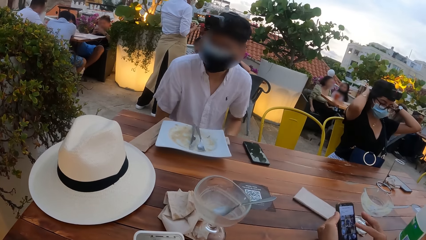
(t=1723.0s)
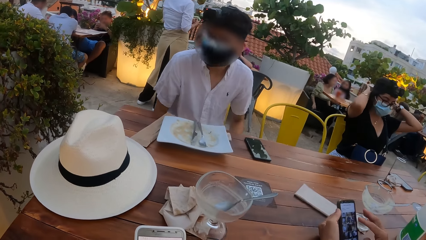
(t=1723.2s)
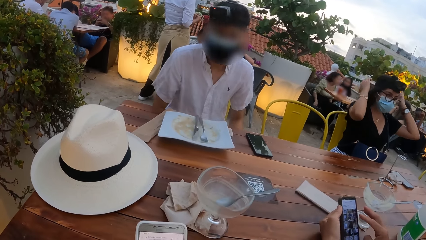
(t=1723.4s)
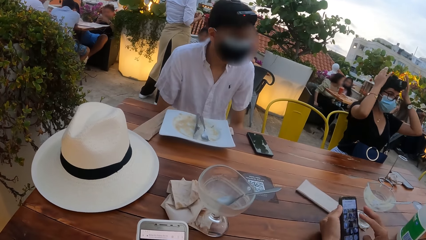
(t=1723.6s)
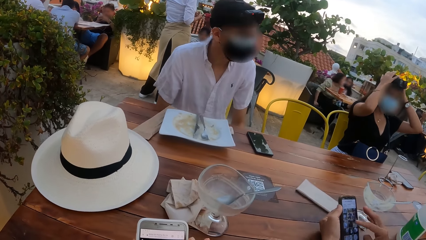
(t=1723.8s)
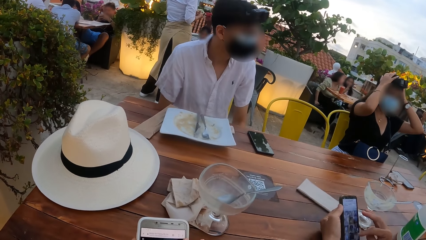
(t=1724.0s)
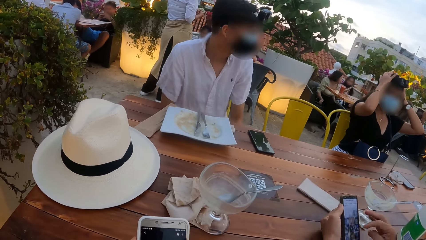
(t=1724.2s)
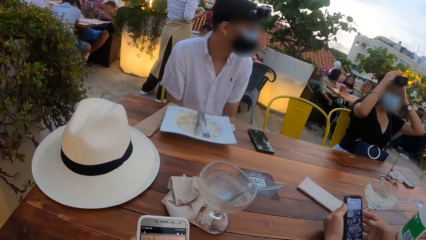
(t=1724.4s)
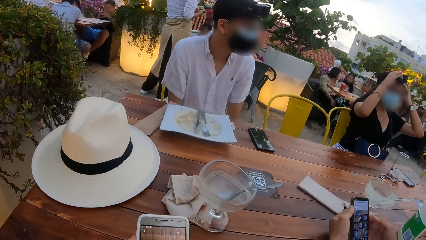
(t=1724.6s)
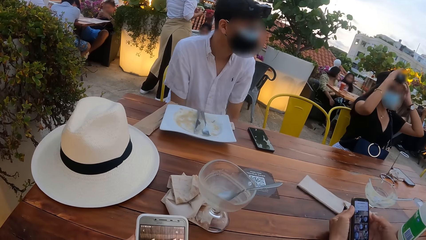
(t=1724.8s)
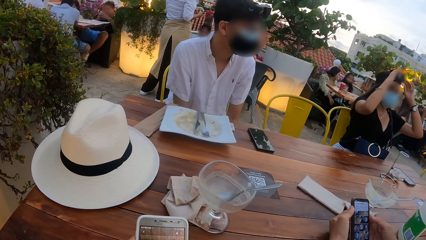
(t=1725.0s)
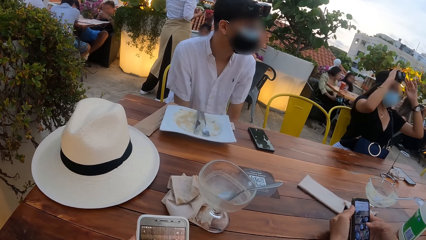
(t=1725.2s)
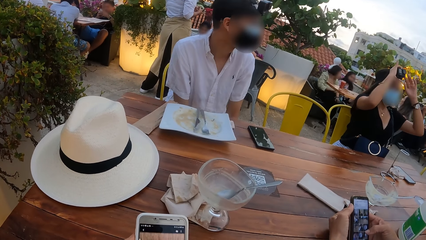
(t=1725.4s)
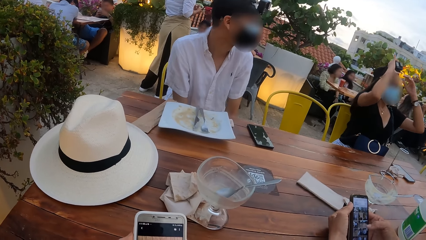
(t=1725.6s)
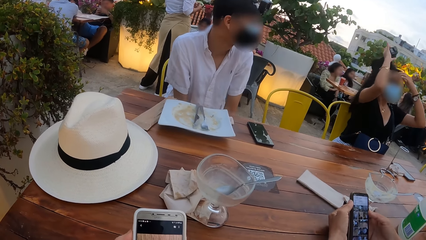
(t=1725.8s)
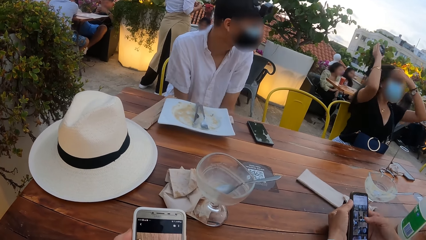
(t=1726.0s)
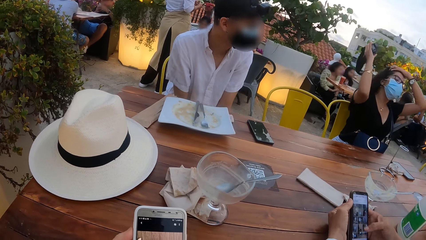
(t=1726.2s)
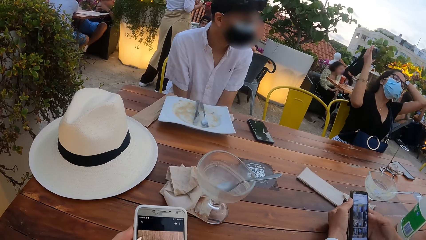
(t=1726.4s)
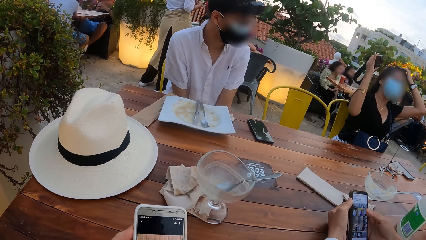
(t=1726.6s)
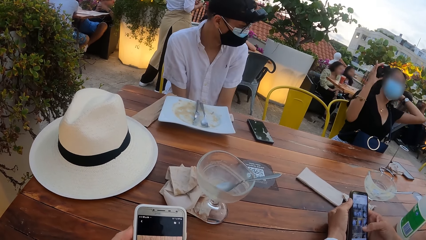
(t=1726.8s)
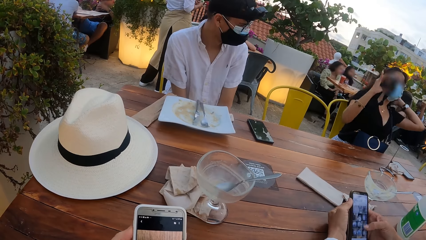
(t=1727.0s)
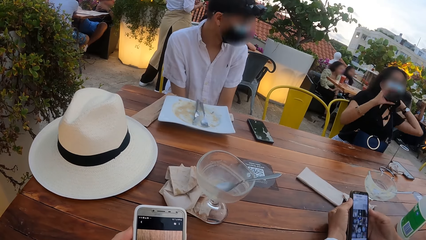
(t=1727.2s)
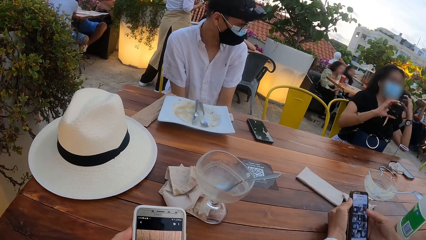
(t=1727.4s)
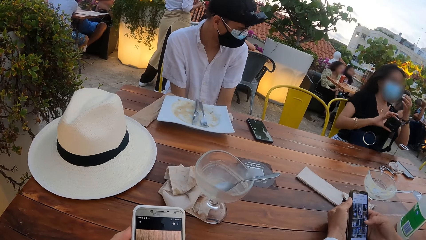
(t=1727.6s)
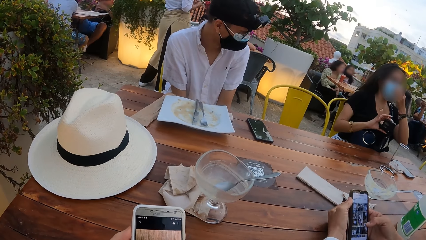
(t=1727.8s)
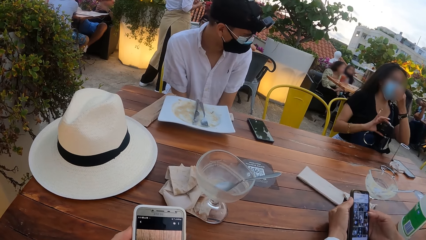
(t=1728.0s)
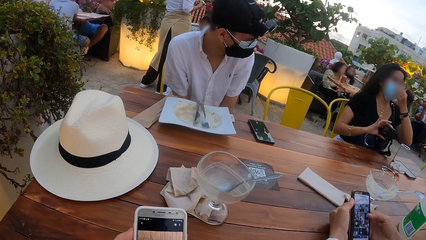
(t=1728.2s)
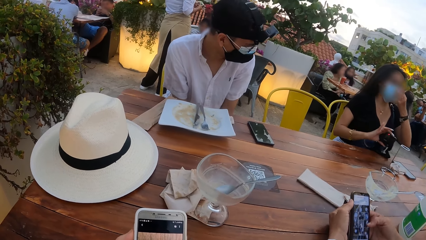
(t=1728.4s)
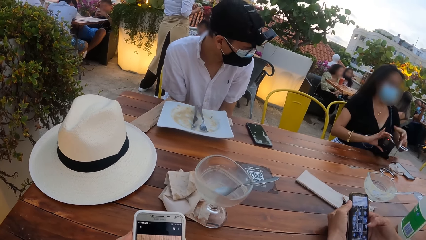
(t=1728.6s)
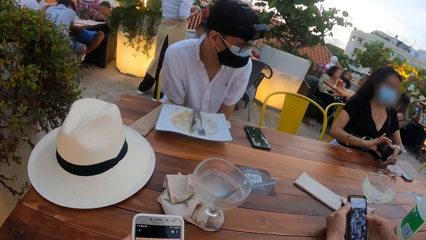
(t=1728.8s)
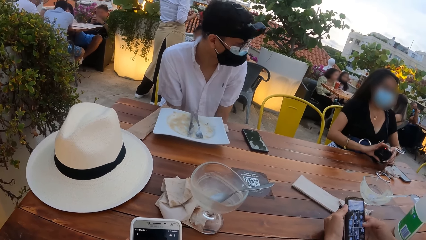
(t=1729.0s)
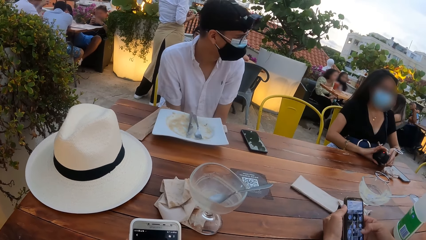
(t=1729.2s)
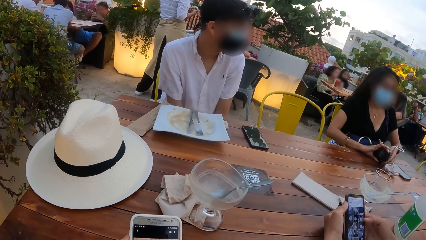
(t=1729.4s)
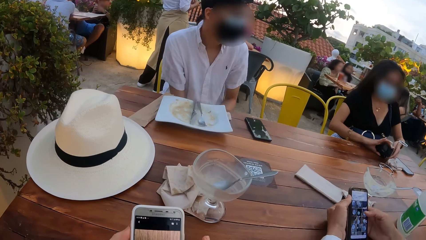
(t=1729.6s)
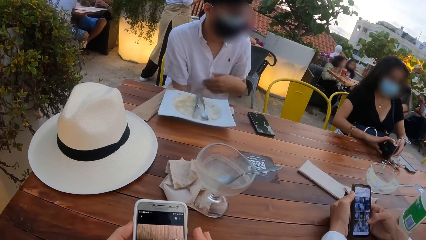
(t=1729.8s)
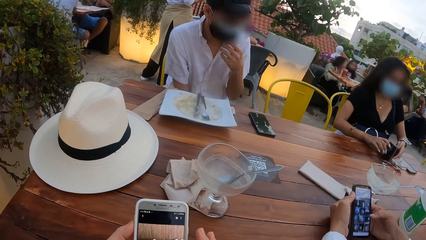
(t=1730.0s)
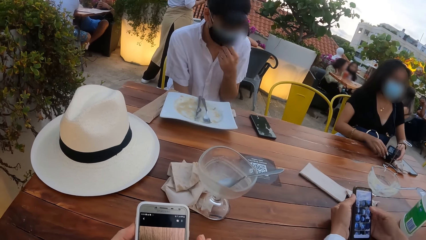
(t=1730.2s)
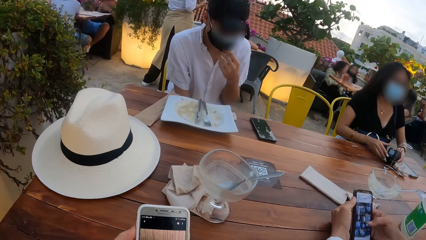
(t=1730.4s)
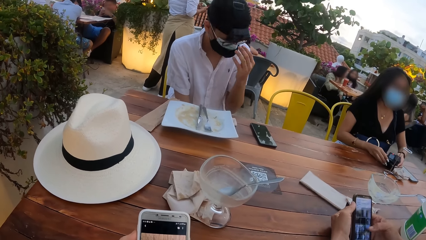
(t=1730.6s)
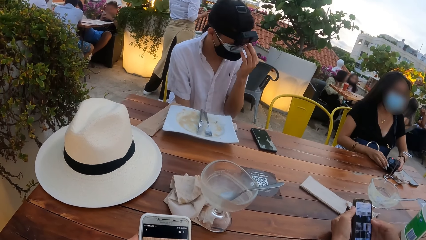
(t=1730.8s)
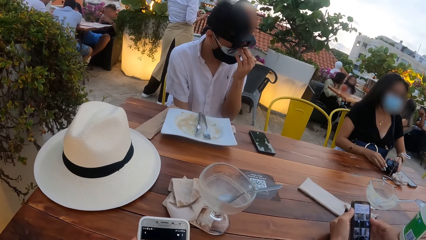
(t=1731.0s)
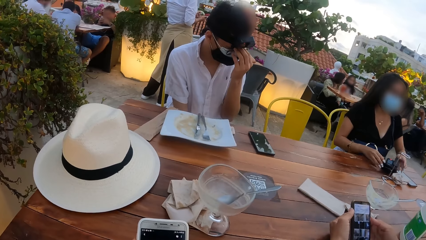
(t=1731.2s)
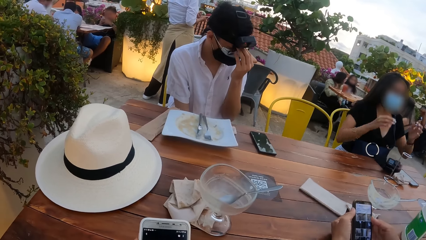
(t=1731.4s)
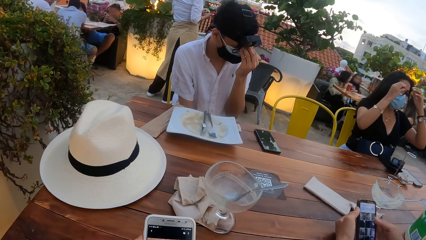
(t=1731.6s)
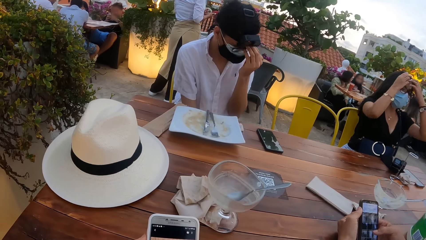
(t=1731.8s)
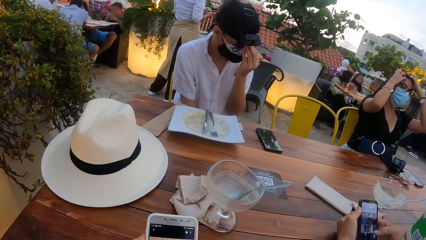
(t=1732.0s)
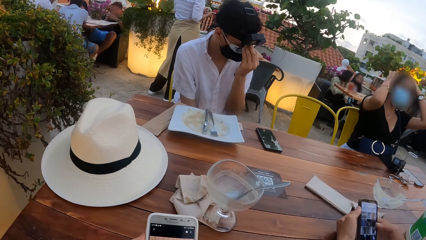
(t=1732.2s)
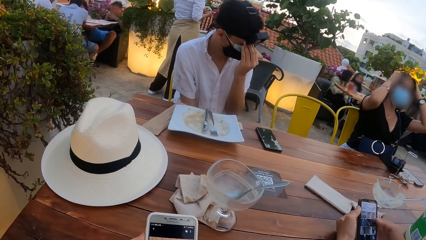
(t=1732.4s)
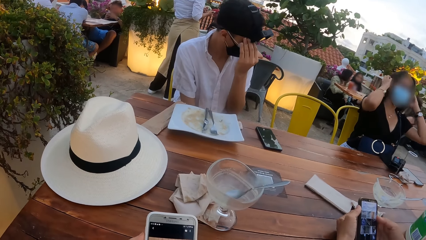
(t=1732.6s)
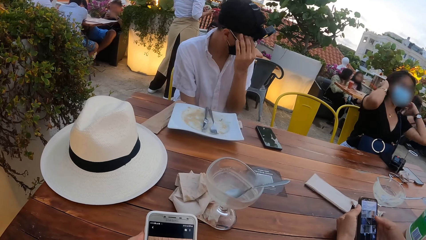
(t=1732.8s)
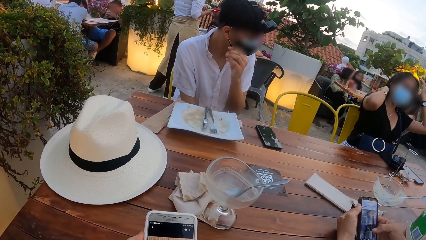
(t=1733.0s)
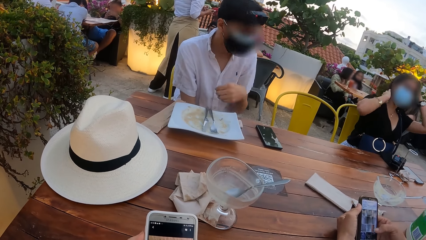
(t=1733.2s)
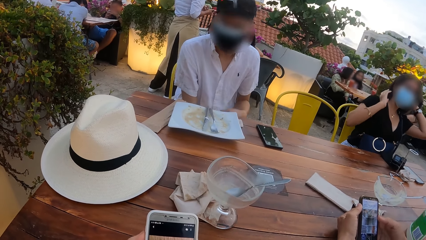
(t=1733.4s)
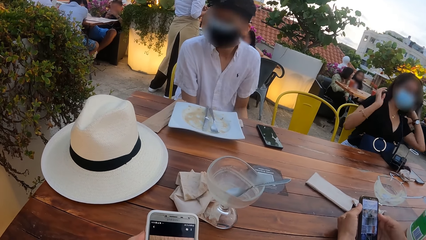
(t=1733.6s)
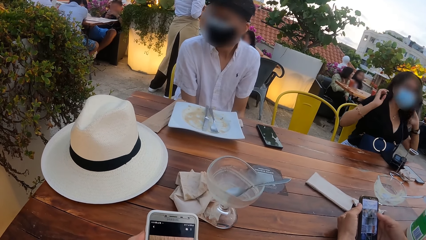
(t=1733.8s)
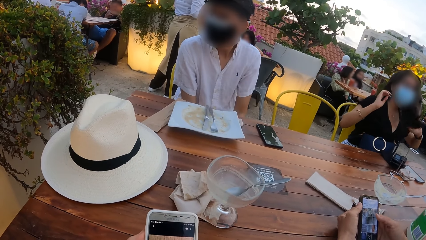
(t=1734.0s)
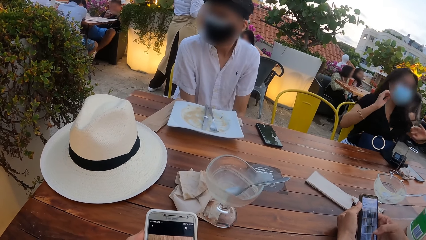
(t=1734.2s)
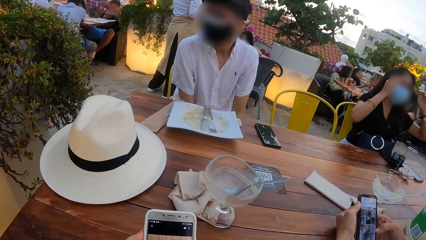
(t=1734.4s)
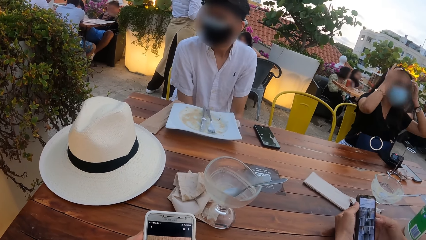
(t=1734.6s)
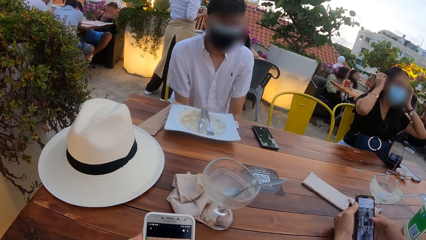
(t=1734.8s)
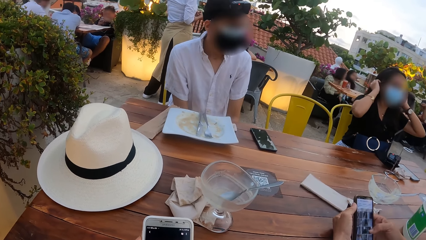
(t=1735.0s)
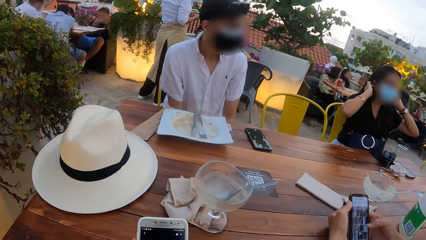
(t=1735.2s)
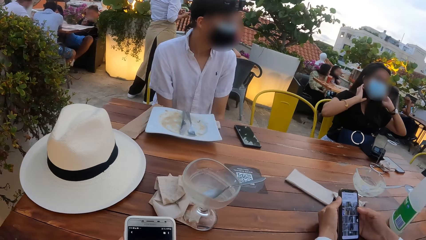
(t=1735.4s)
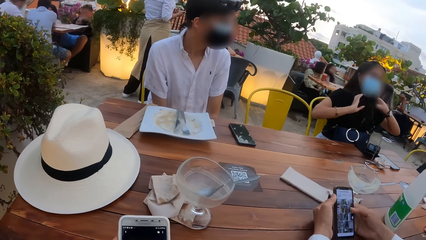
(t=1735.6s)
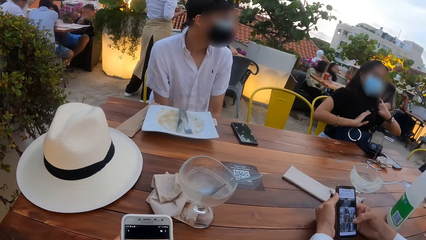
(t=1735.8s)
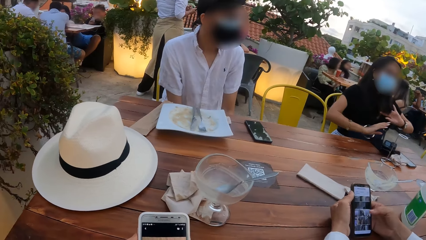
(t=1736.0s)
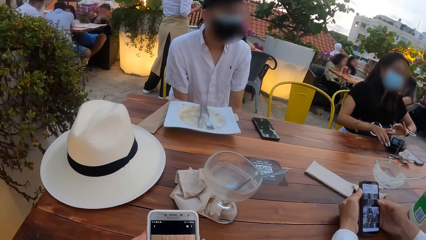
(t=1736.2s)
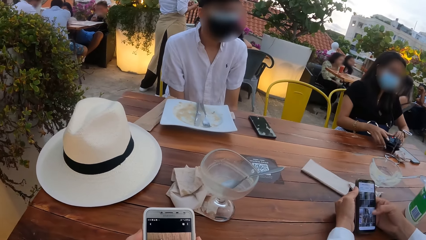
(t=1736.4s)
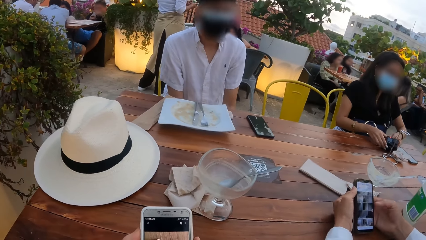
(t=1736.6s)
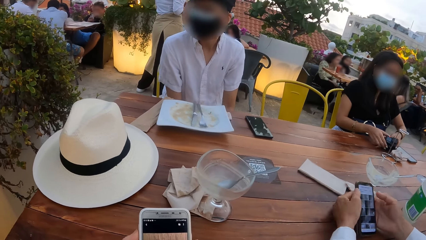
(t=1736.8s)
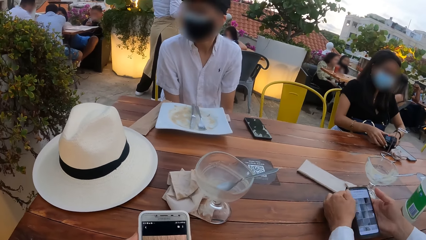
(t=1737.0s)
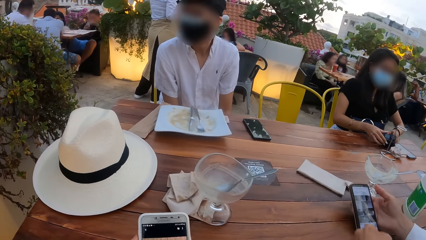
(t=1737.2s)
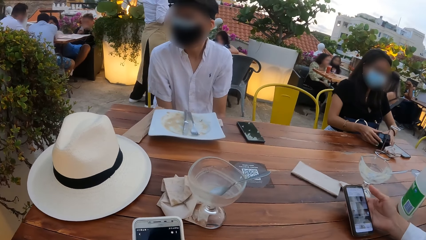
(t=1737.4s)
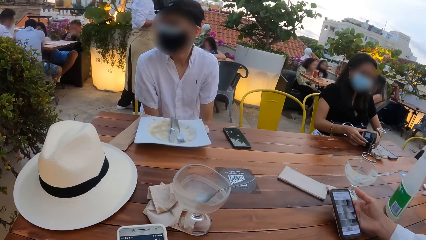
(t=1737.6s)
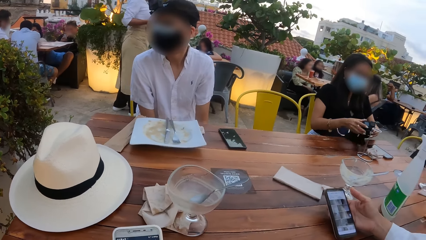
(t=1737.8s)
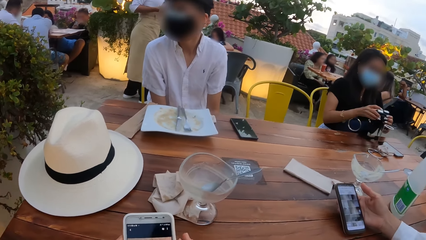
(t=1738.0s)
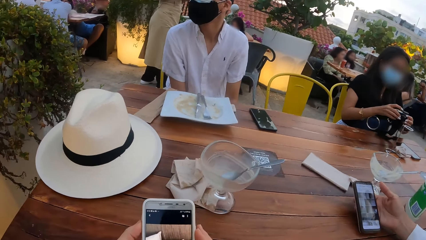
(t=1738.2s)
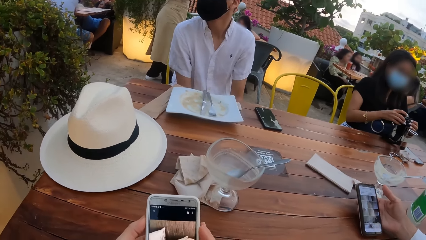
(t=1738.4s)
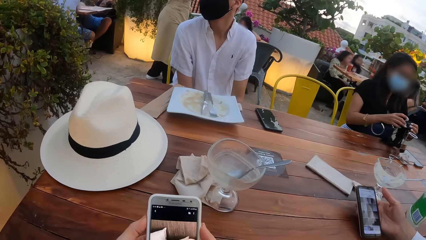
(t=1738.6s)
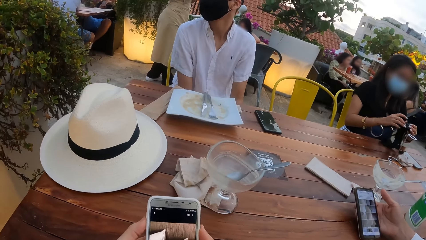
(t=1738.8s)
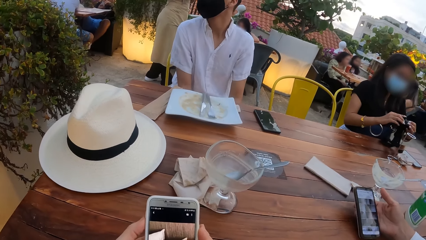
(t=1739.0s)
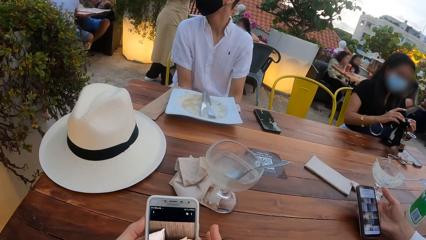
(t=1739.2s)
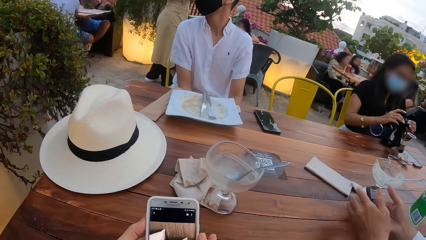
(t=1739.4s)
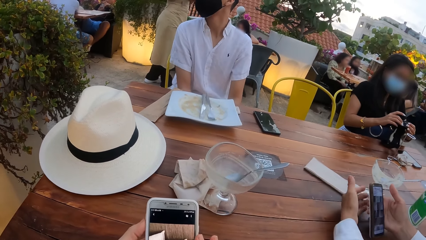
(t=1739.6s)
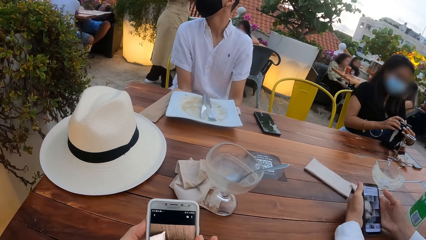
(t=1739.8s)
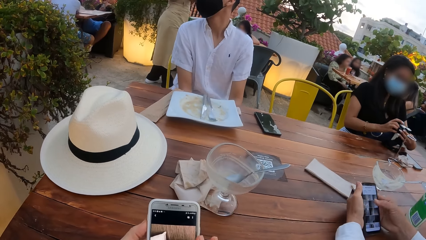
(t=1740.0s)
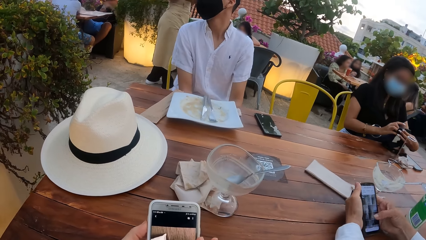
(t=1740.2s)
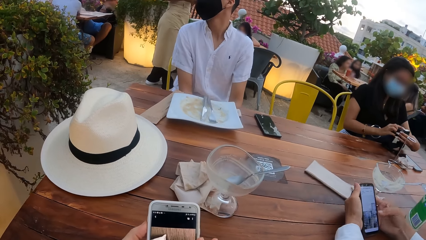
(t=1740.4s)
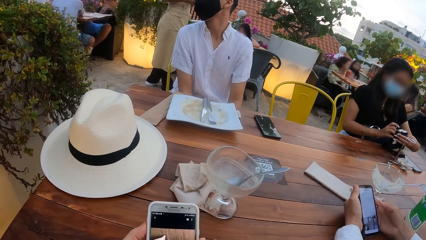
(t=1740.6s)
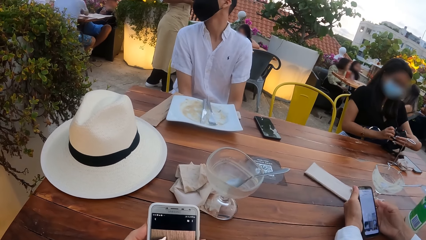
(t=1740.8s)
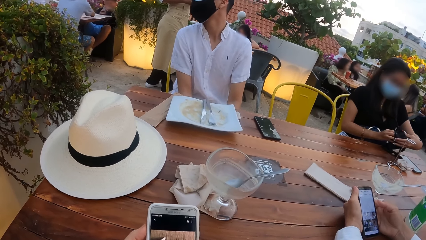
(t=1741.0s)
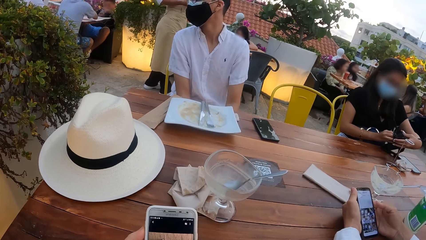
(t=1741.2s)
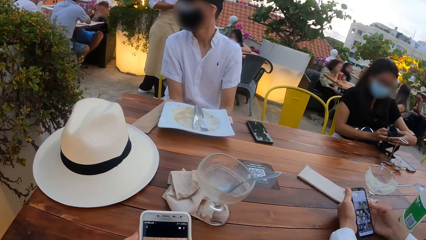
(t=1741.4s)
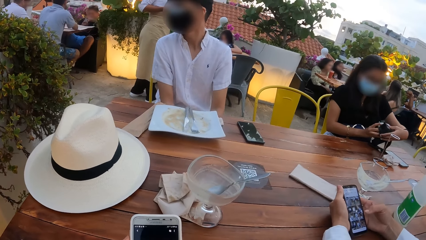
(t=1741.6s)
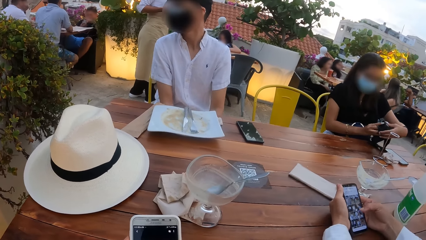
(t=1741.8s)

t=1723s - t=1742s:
The woman removes a camera from her head with her right hand. The woman smoothens her hair with her left hand. The camera wearer uses the phone. The woman adjusts the nose mask on her face with her left hand. The woman holds the camera in her hands. The woman drops the camera in her hands on the table. A man presses the phone in his left hand with his right hand. Another man touches his nose mask with his left hand. The other man touches a pair of glasses on his face with his left hand. The woman adjusts her hair with her hands. The woman picks up the camera from the table with her hands. The camera wearer operates the phone in his hands. The woman operates the camera in her hands. The first man holds the phone in his hands and presses the phone in his left hand with his right hand.
